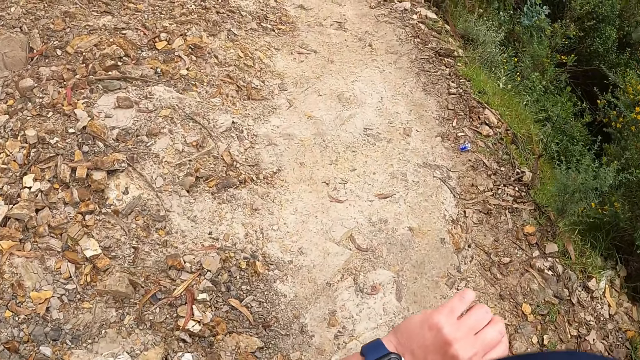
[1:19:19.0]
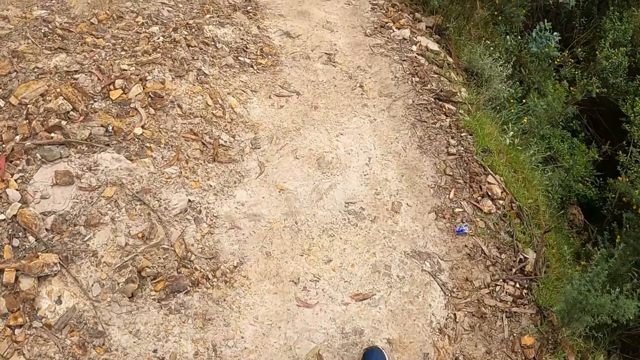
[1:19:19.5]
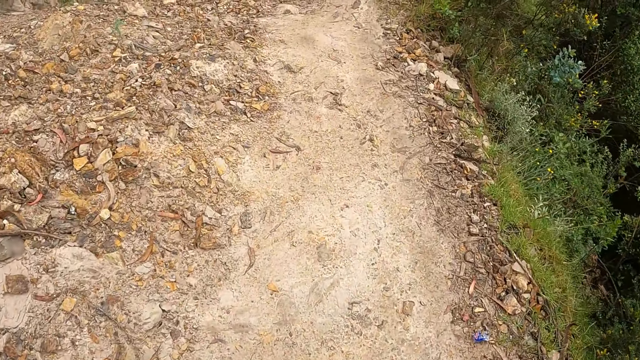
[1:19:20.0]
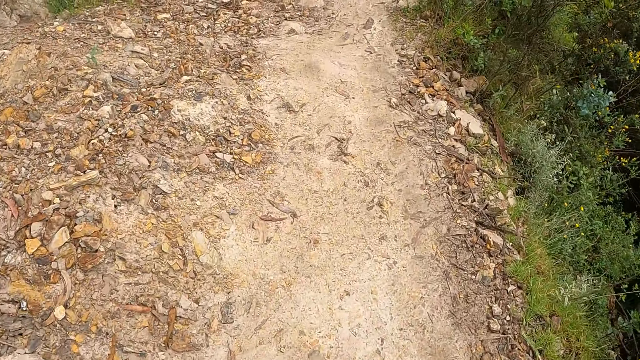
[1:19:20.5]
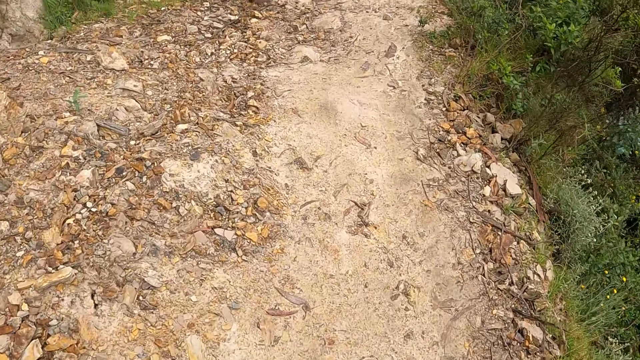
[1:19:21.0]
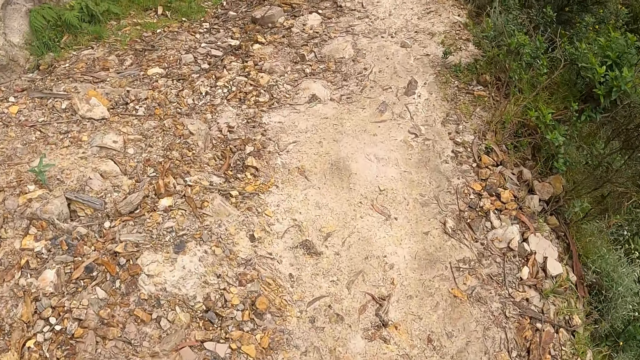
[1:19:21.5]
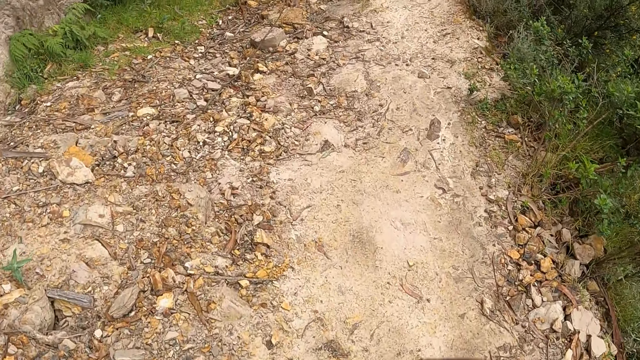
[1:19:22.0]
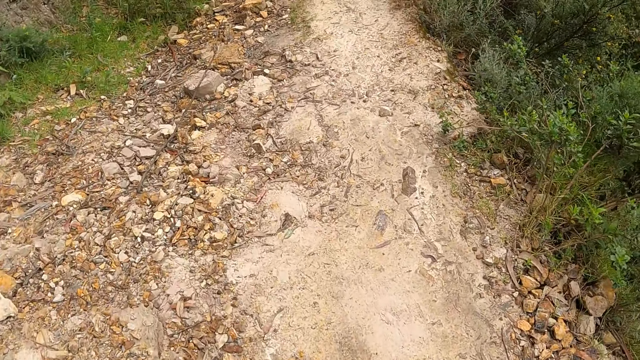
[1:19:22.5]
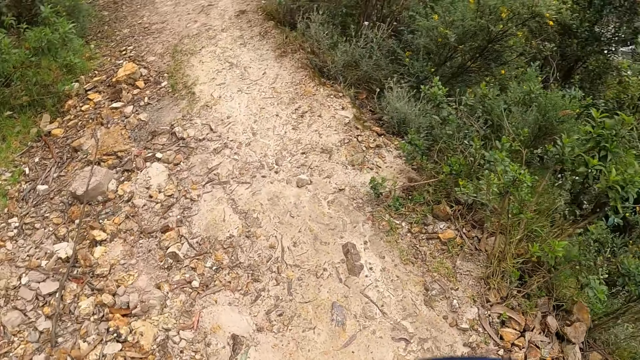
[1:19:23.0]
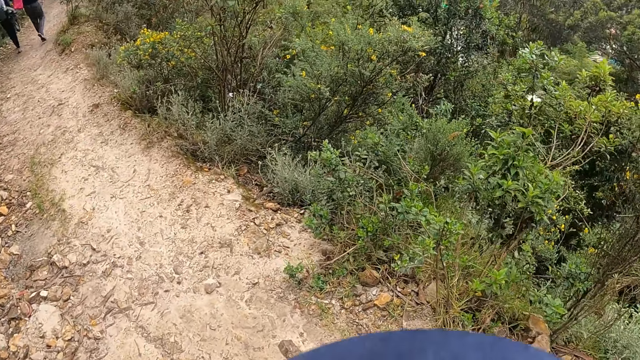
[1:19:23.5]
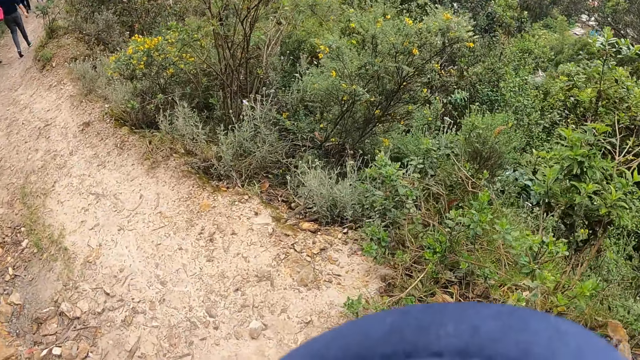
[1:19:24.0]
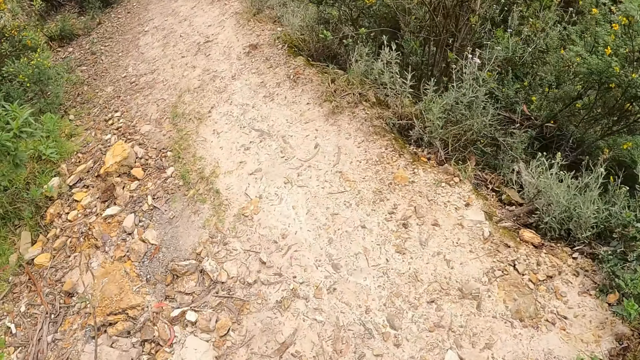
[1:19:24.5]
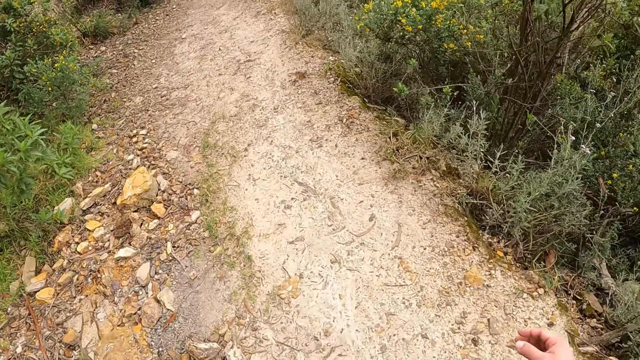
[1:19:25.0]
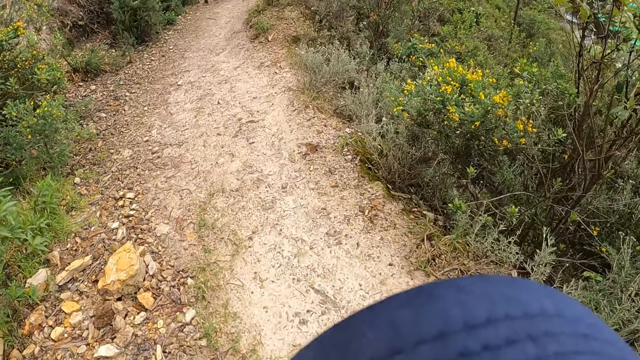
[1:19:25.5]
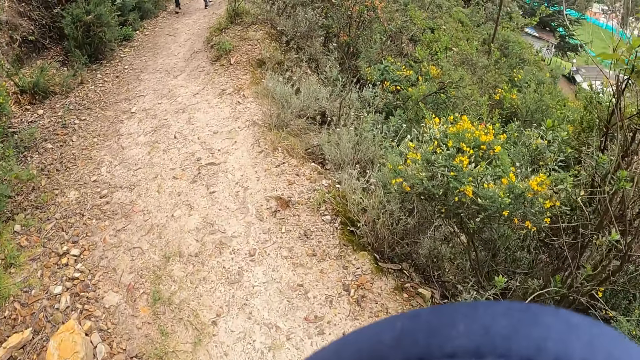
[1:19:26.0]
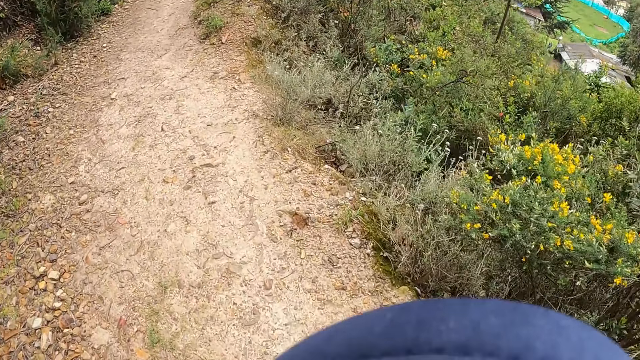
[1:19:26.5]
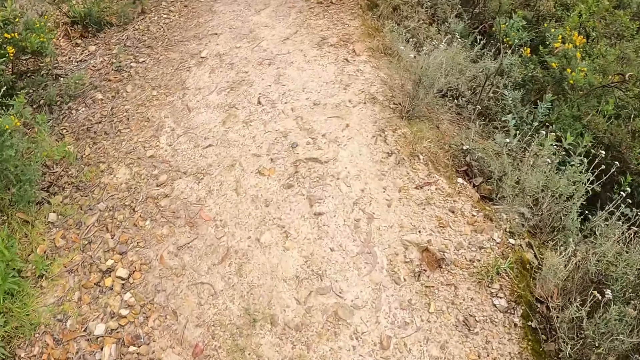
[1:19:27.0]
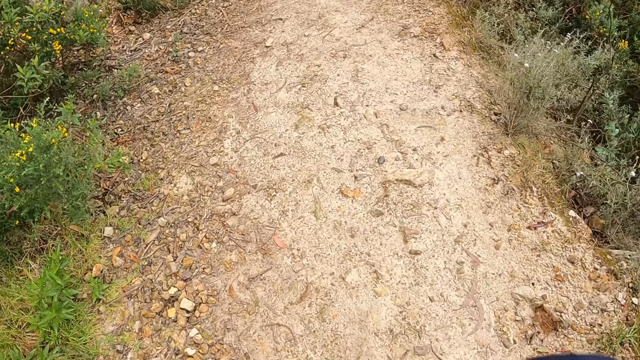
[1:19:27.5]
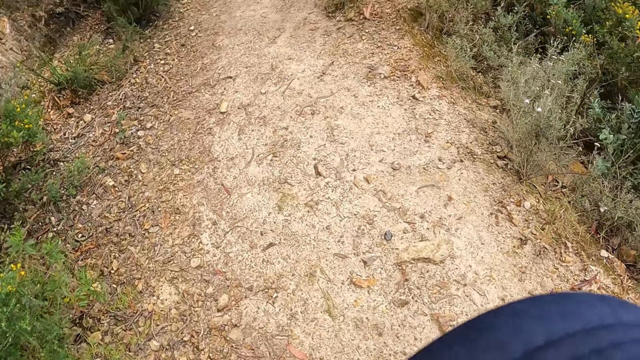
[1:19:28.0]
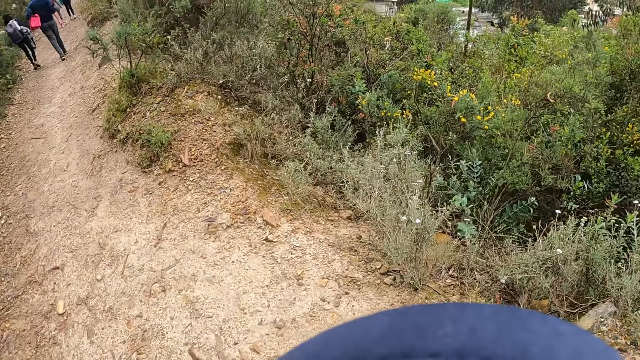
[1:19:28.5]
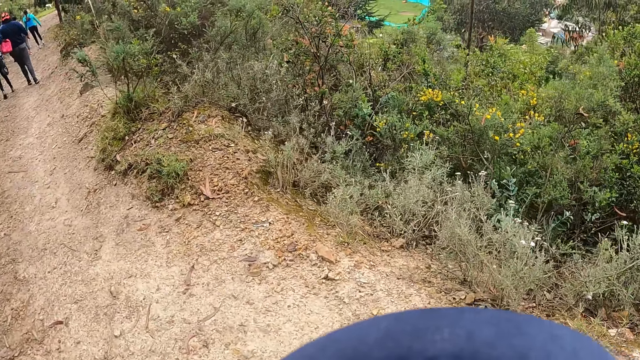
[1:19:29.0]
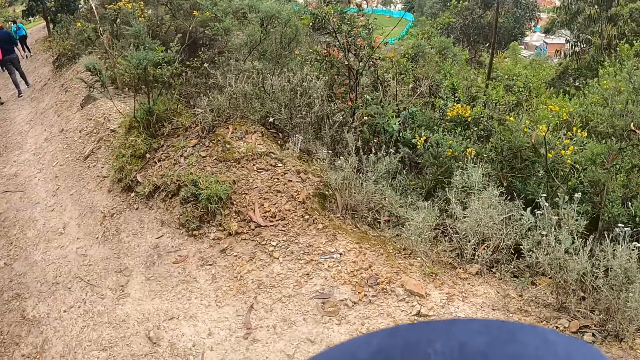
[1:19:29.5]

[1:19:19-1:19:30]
The camera wearer lowers her left hand. She lifts a hand. She walks down the hill alongside the group of people.

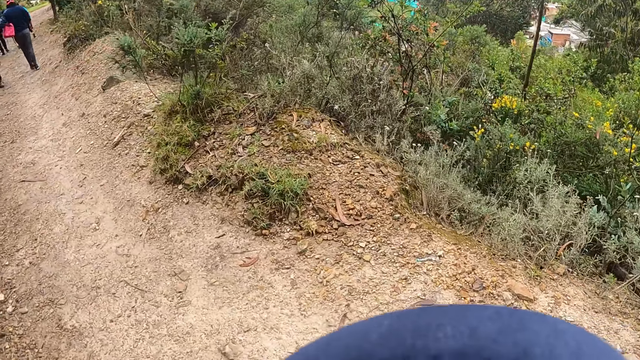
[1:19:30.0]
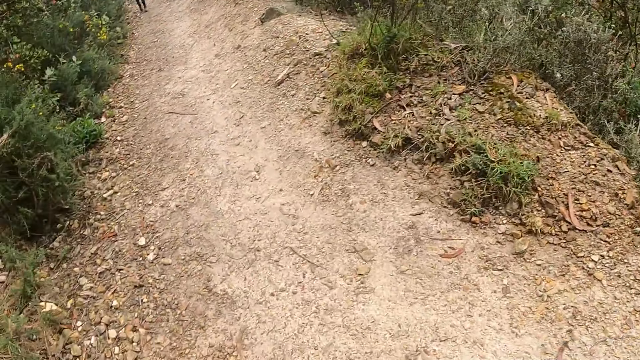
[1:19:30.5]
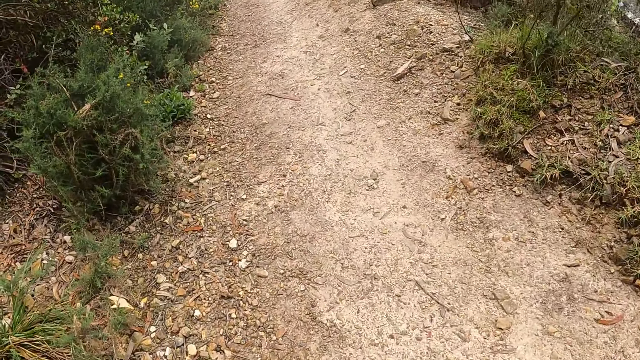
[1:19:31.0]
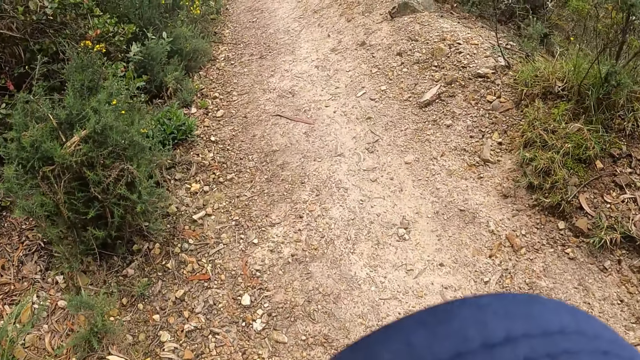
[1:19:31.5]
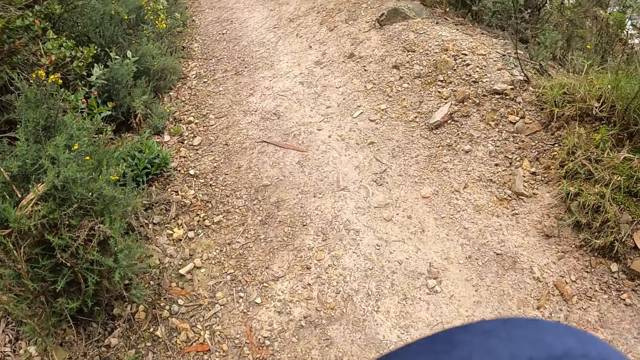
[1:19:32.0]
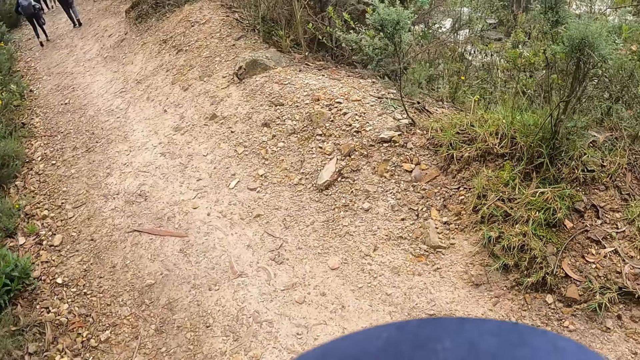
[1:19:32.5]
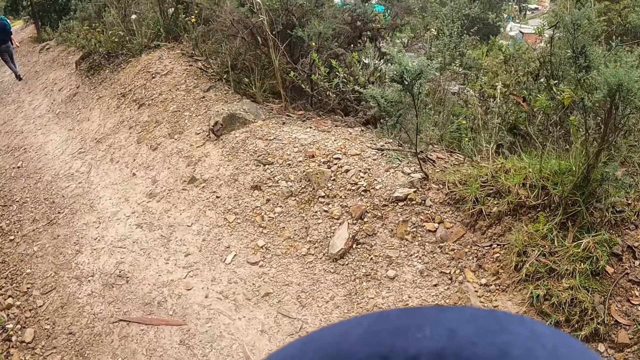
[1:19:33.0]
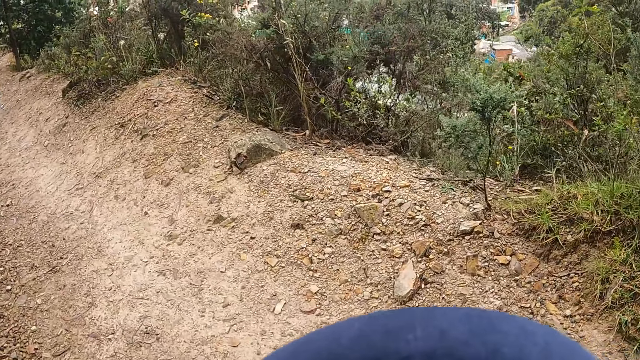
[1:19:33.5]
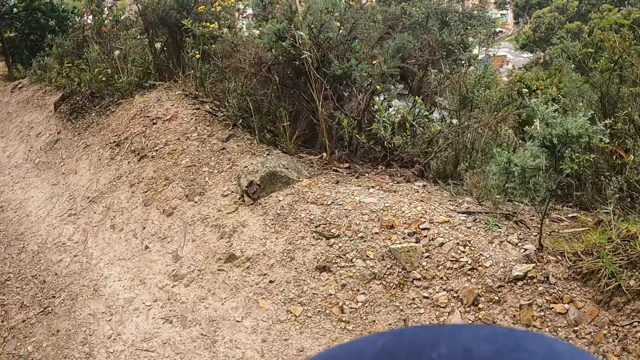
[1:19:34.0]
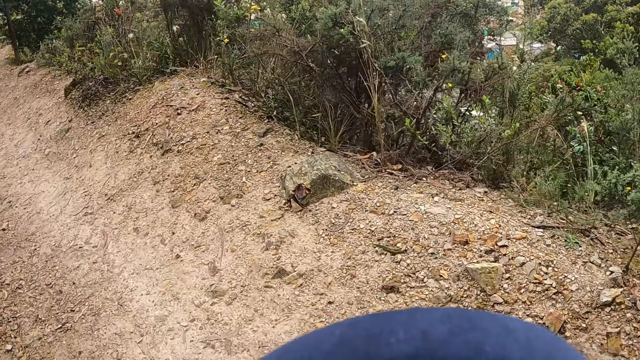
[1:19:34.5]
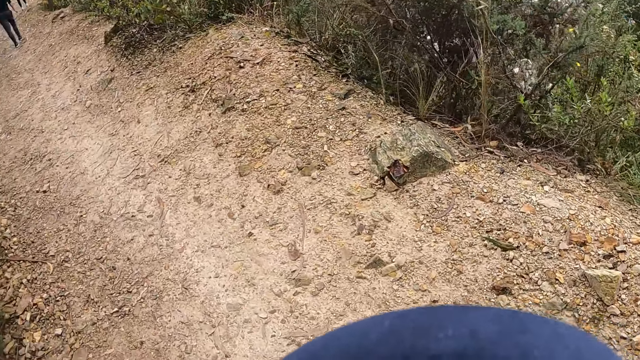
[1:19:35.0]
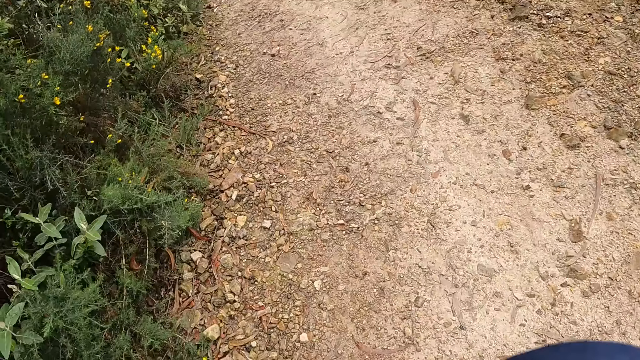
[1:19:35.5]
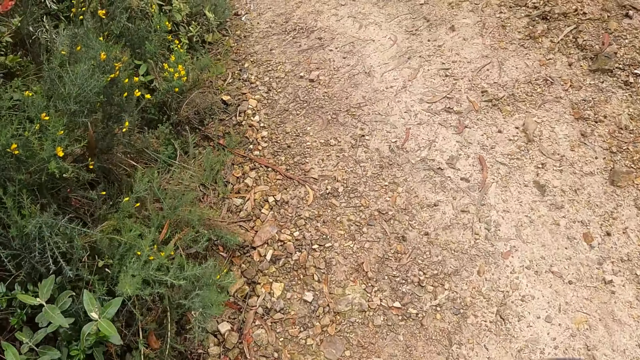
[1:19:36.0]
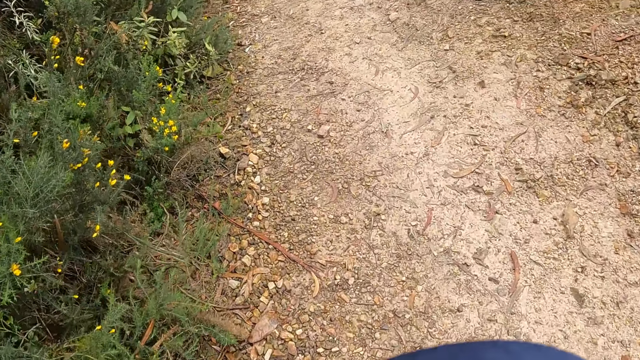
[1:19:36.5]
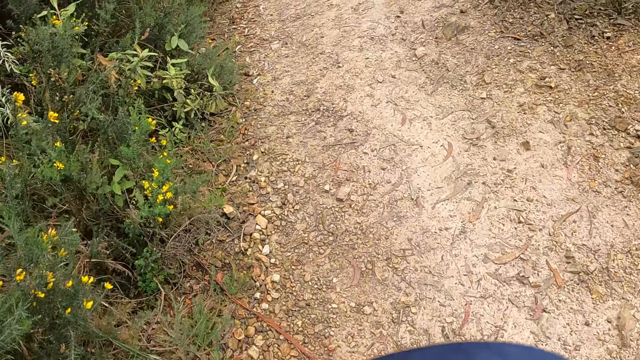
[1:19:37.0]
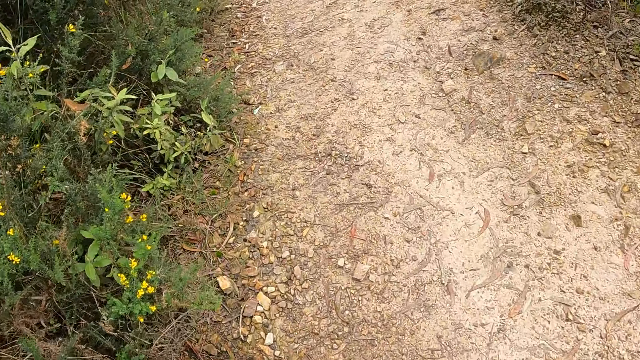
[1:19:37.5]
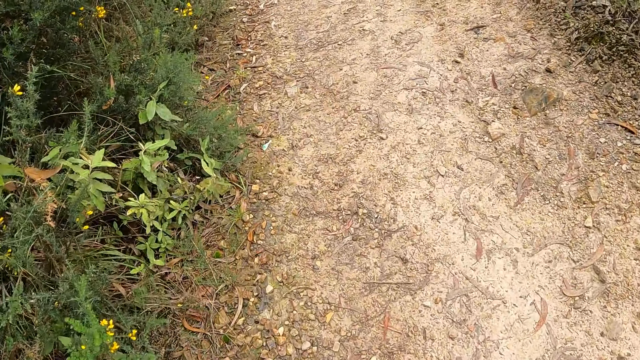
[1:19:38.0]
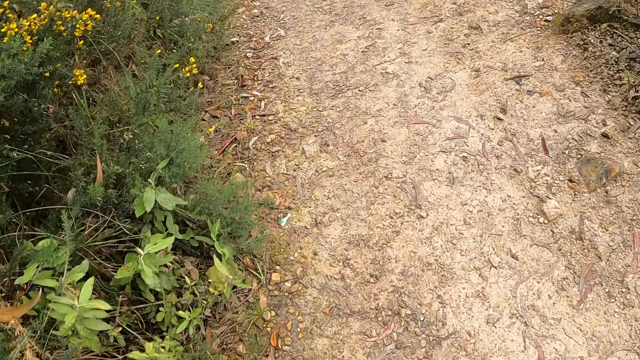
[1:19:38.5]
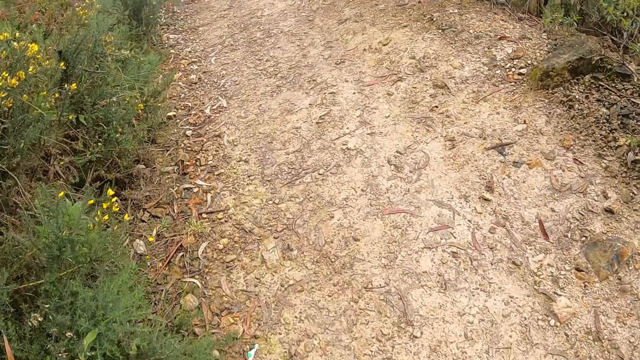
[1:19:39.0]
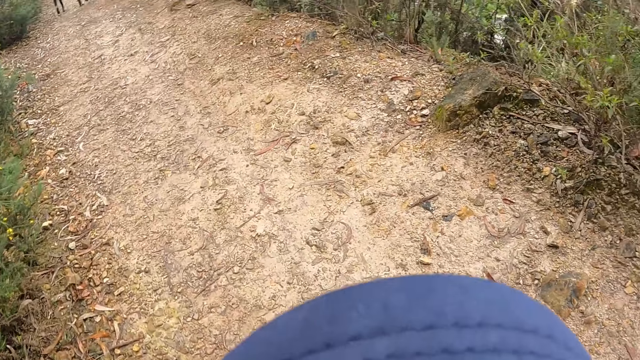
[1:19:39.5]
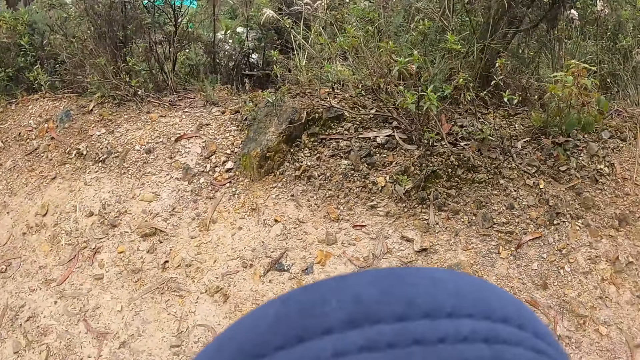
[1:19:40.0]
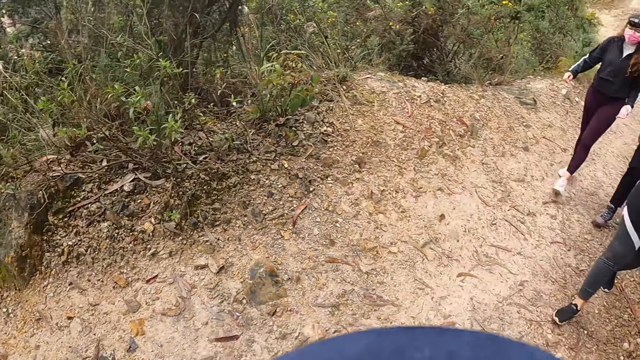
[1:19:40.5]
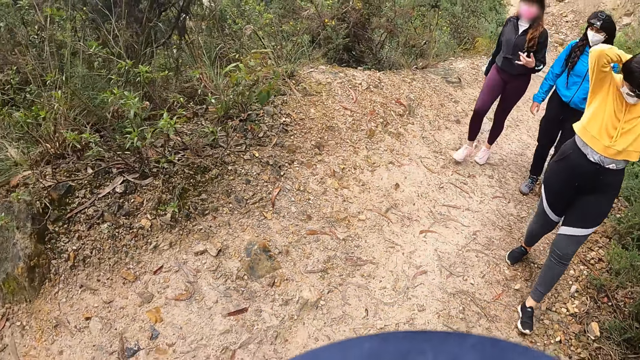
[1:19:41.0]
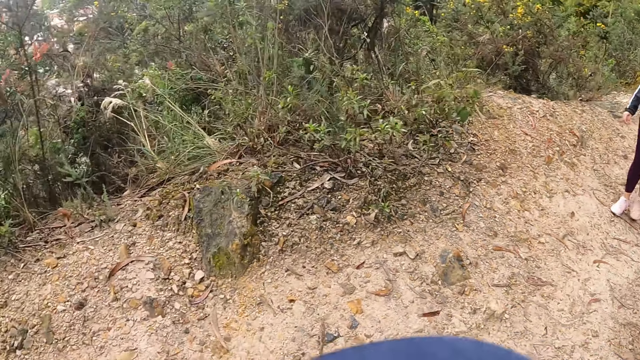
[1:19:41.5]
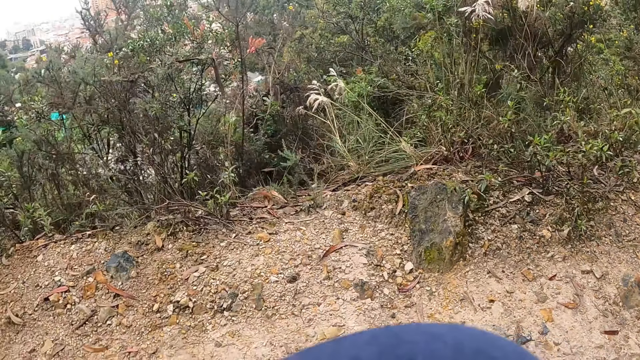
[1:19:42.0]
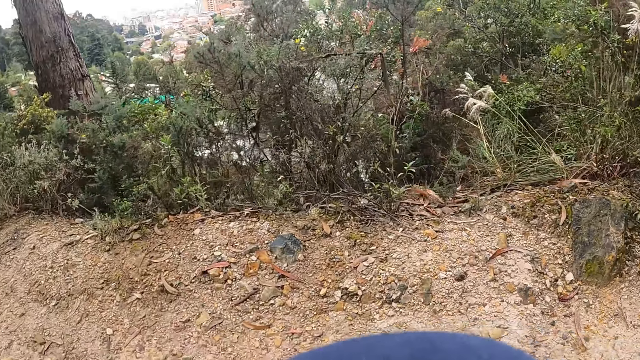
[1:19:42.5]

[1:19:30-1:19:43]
The camera wearer walks. A woman holds the head.
